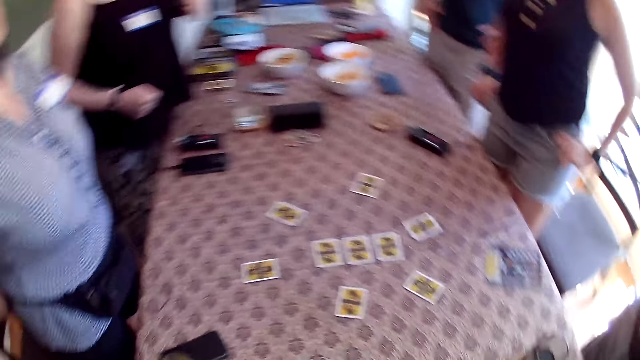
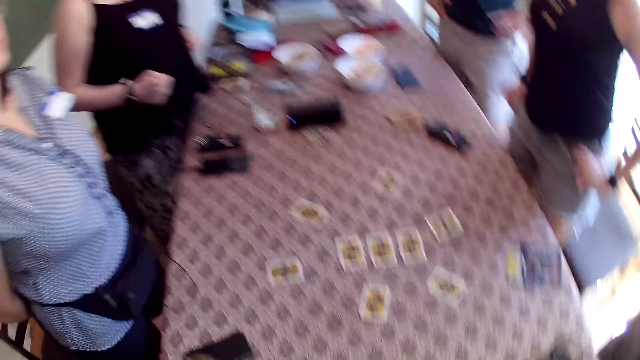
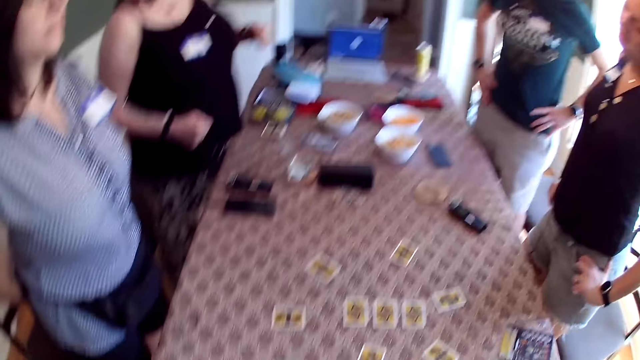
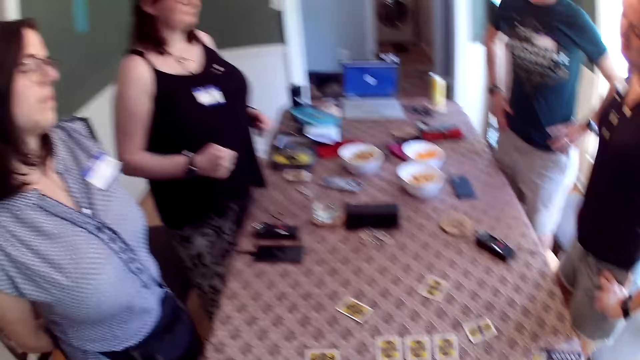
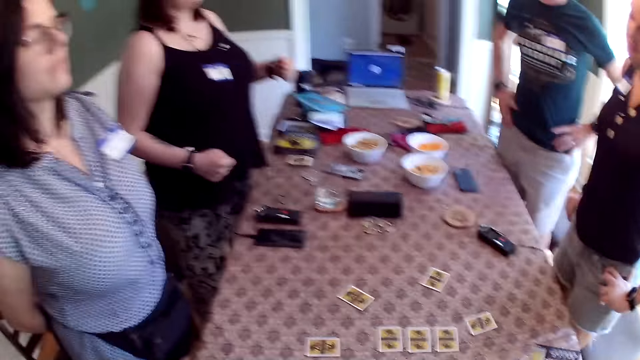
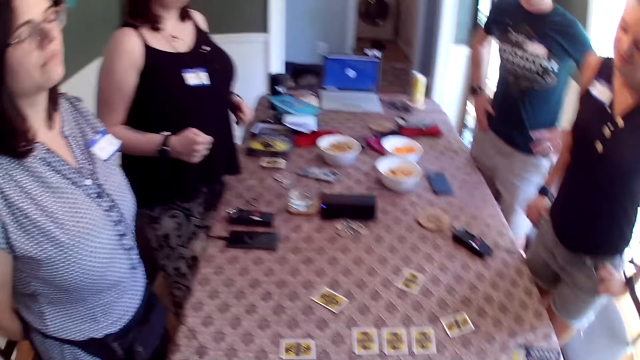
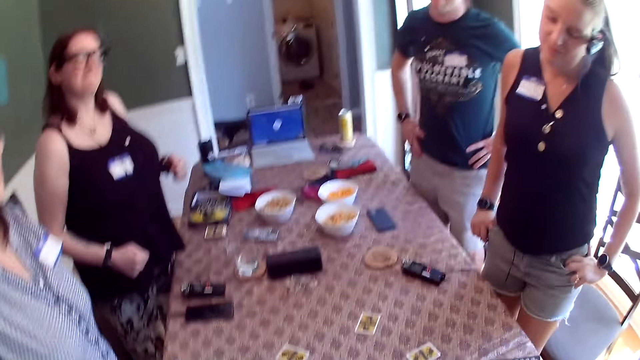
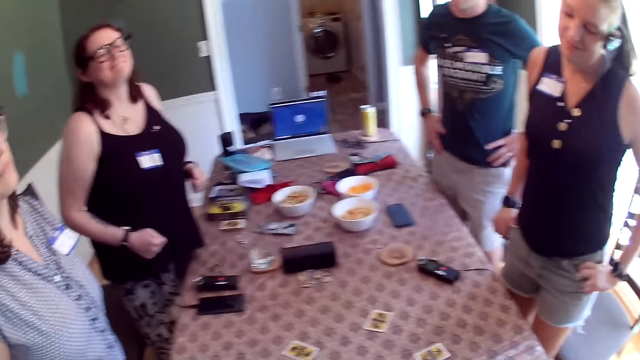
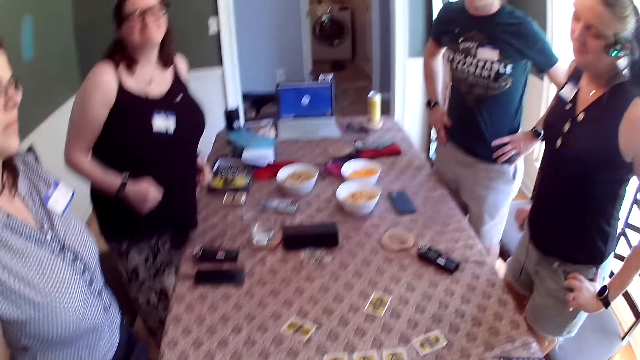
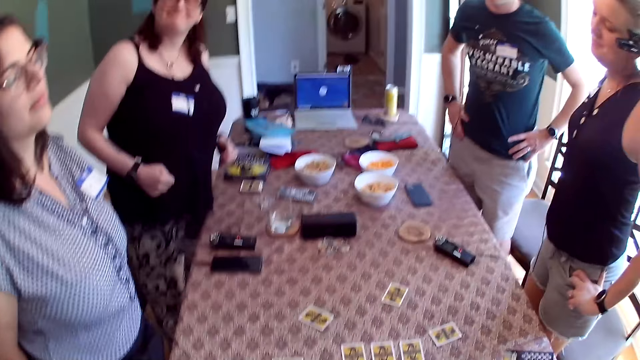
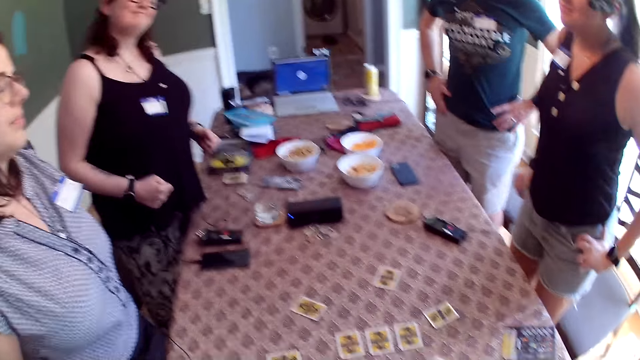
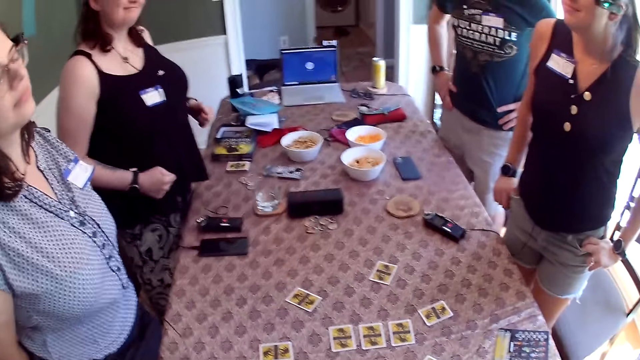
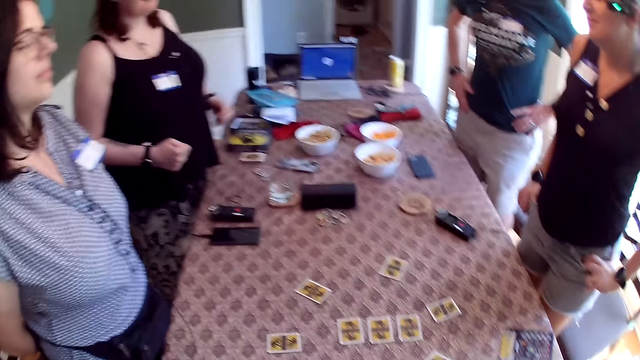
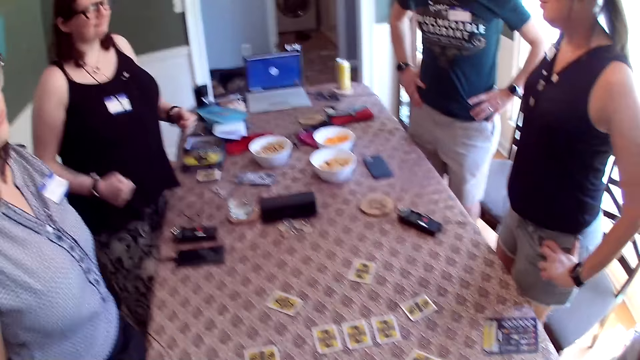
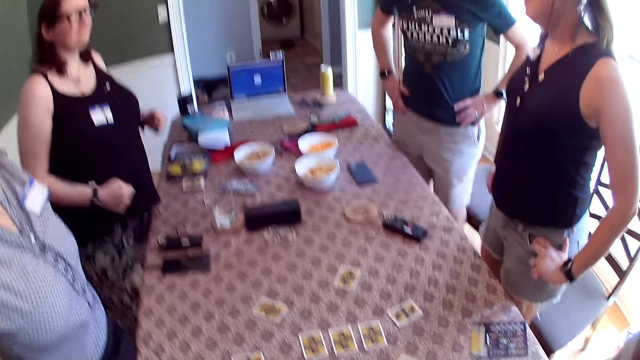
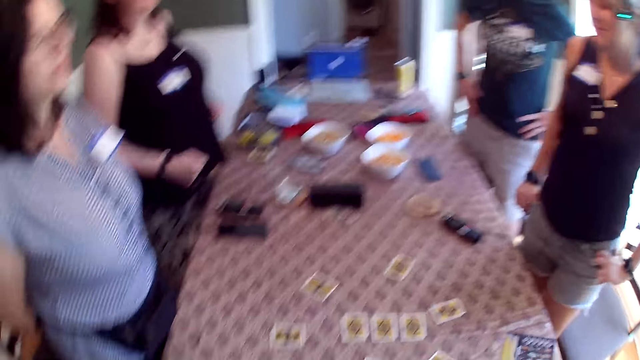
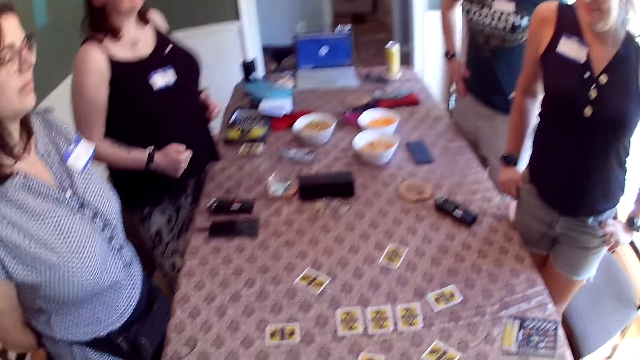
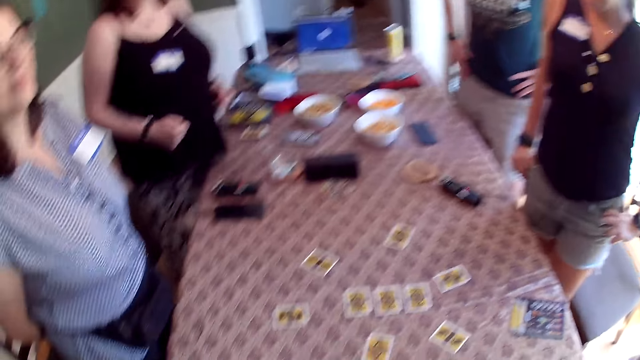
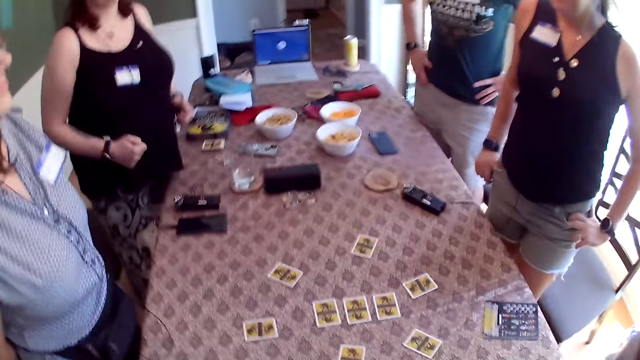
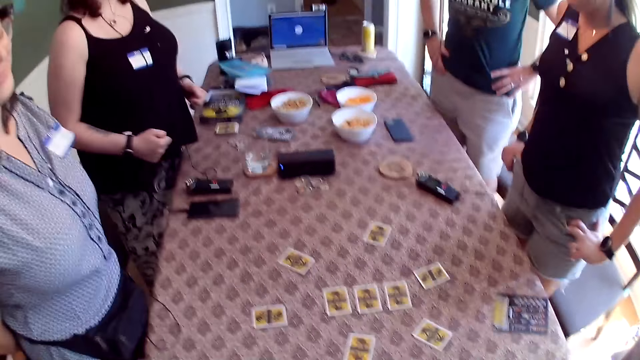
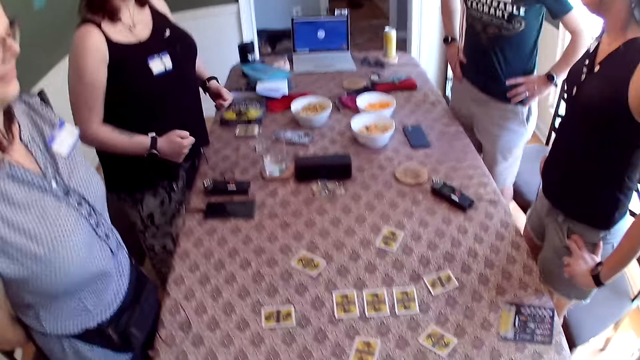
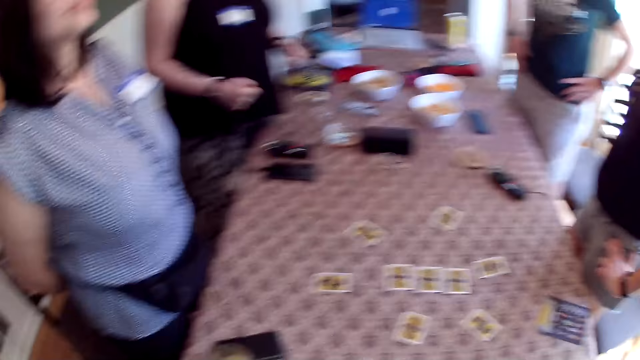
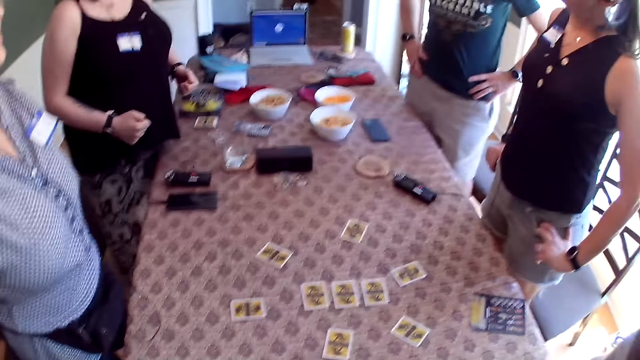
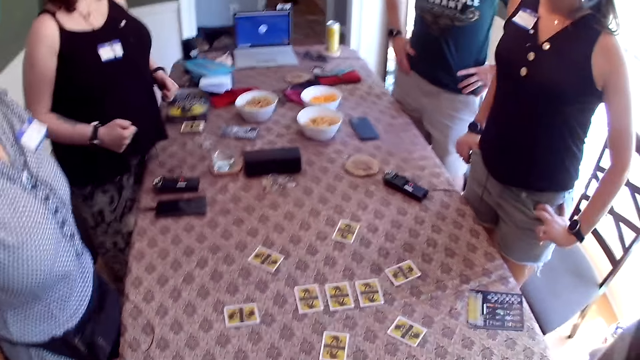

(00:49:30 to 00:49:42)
The camera wearer speaks to the group of people at the table.

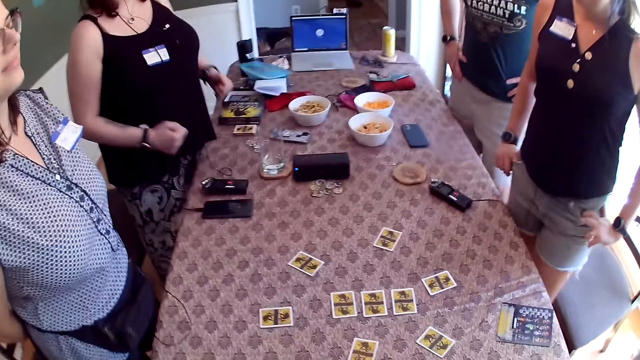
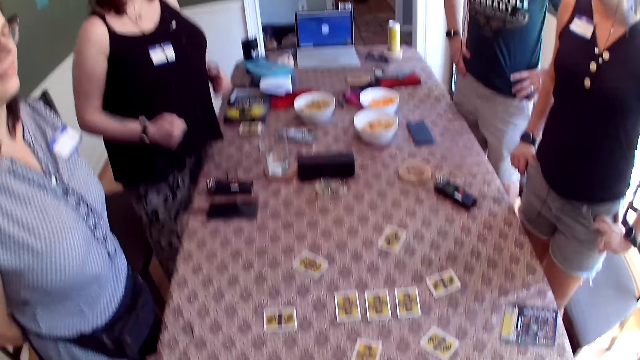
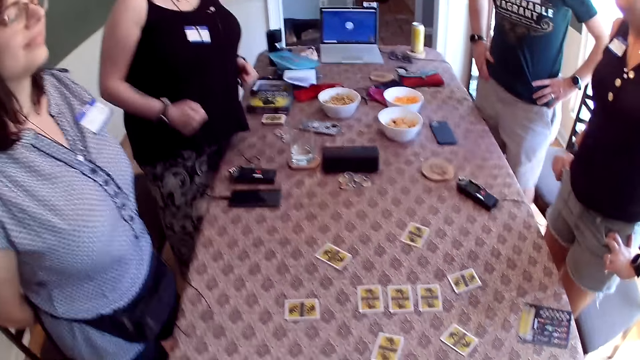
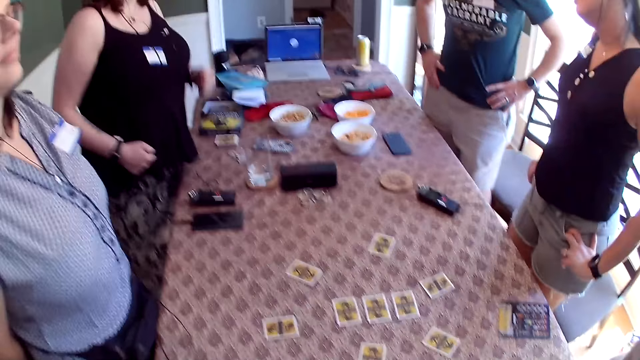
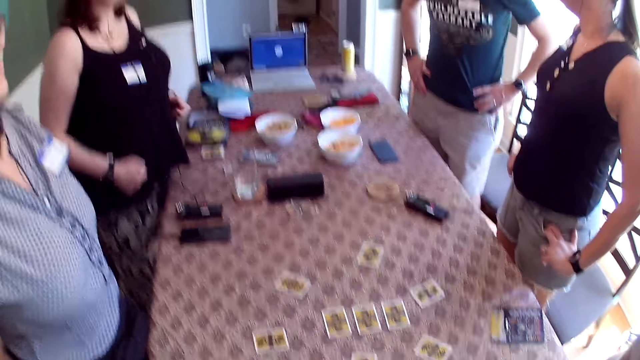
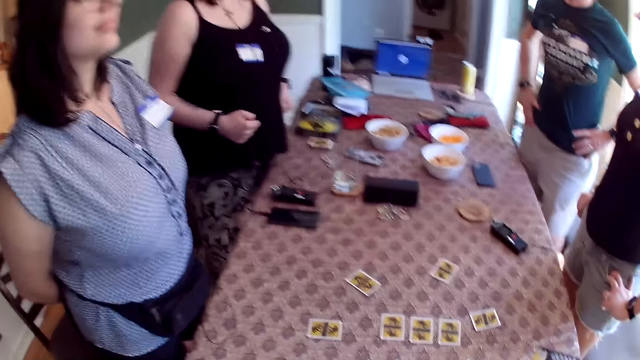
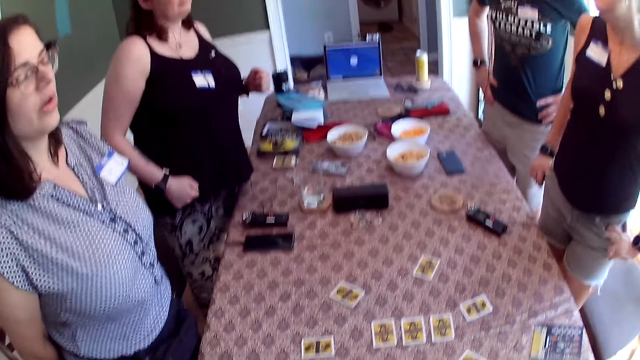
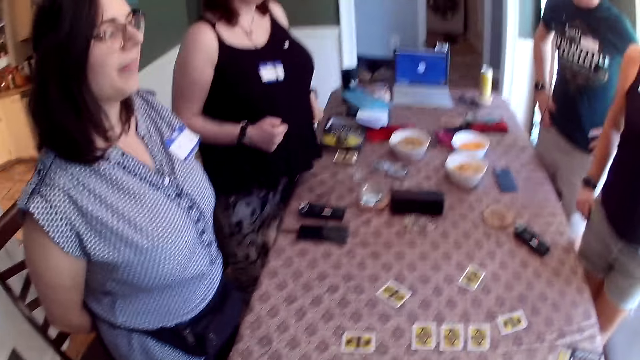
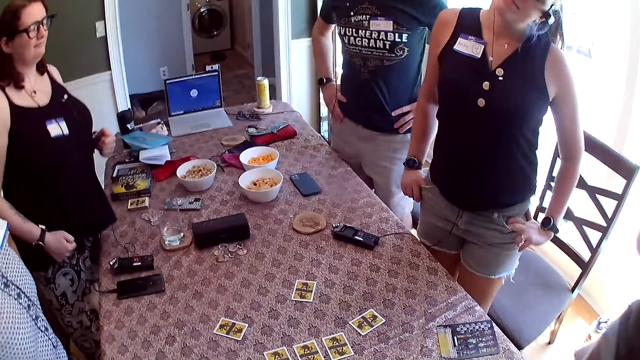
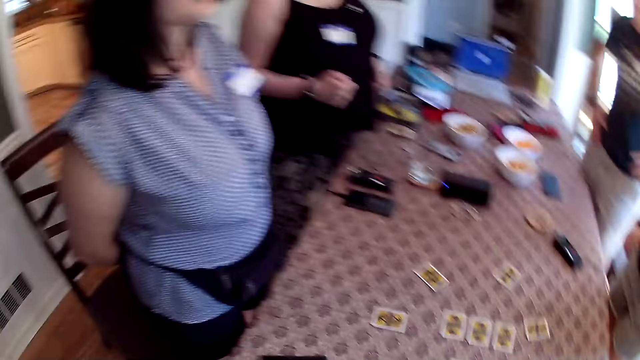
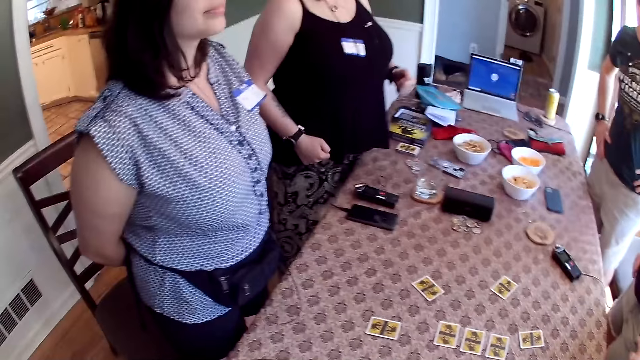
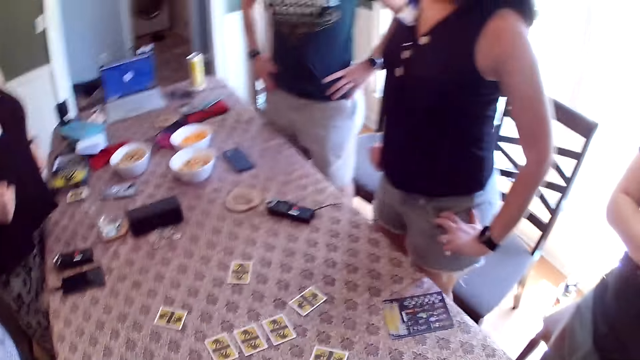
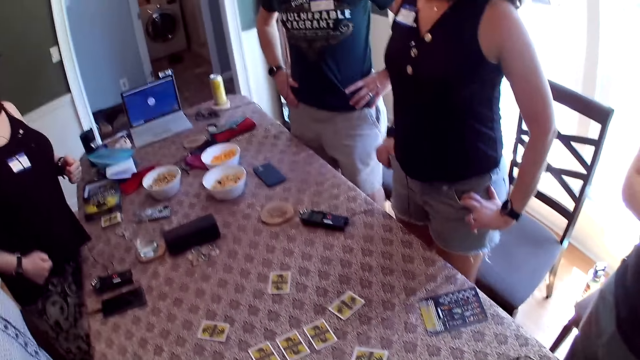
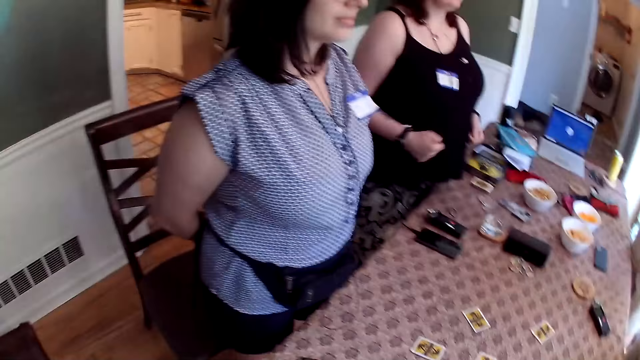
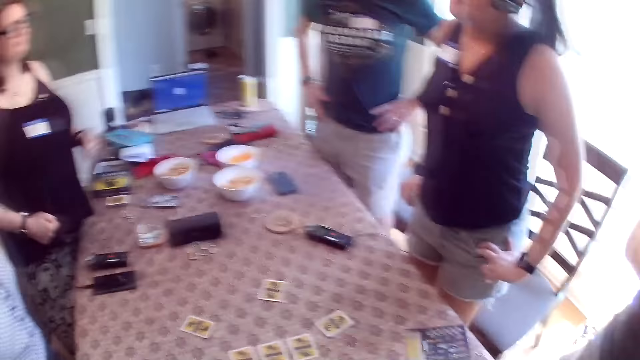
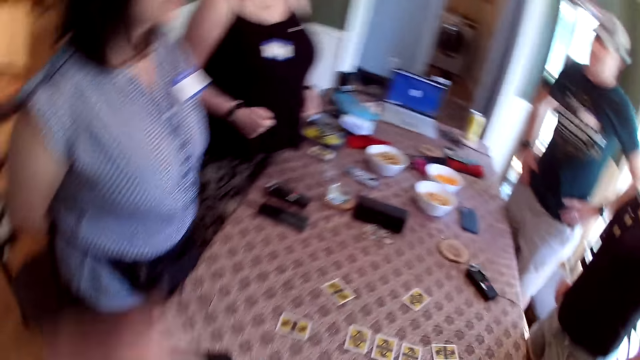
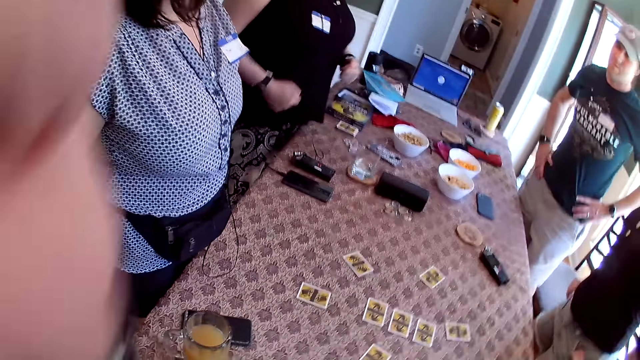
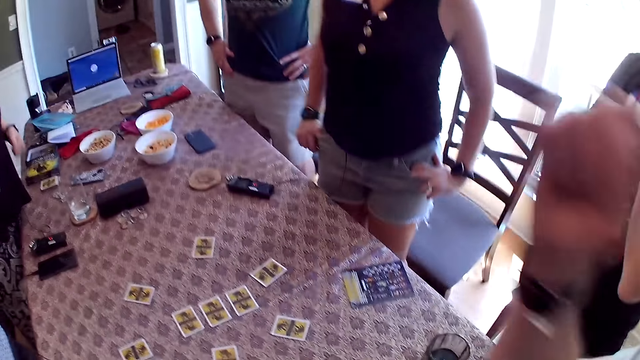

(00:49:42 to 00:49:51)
The camera wearer dances.
